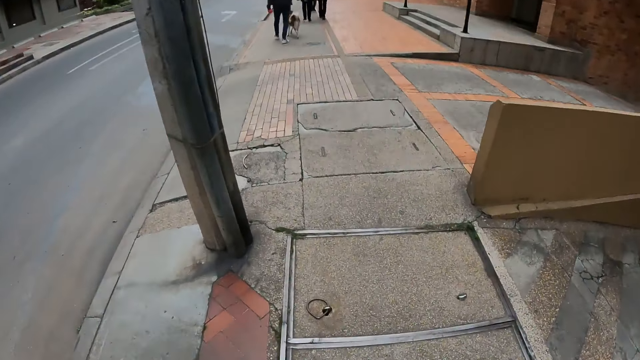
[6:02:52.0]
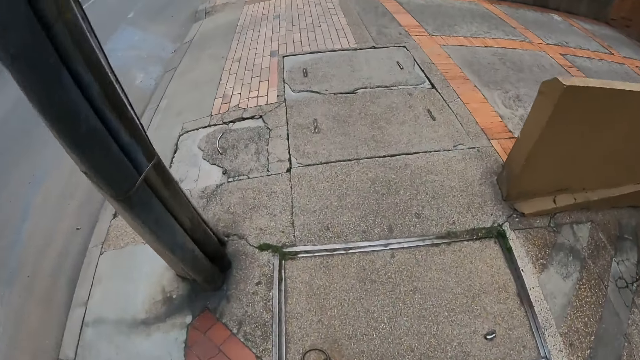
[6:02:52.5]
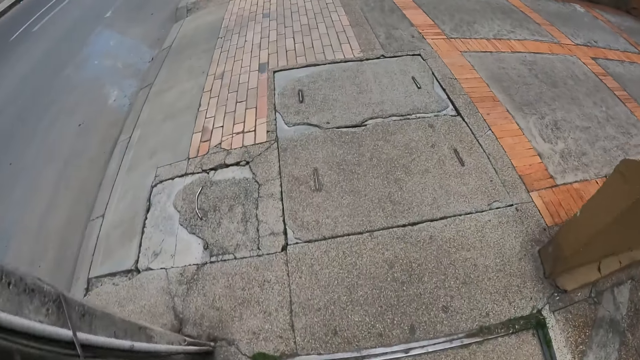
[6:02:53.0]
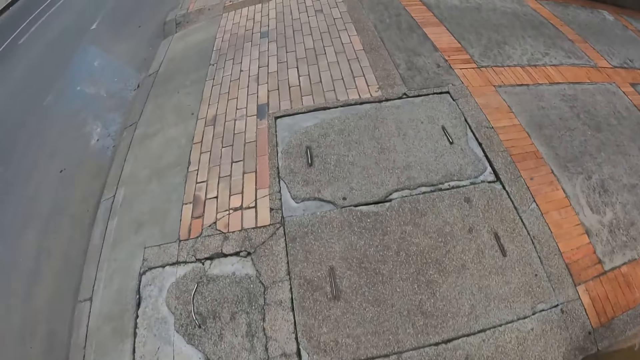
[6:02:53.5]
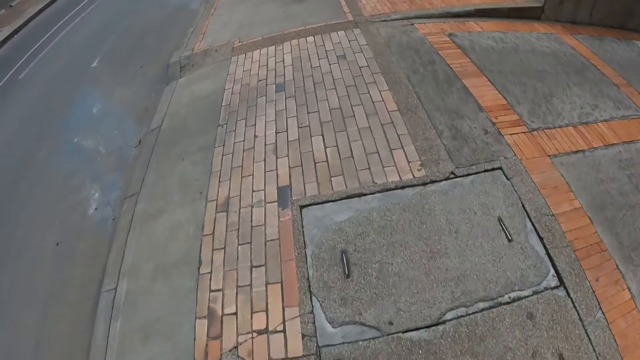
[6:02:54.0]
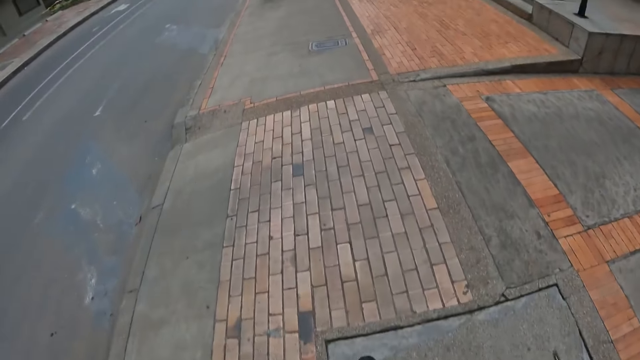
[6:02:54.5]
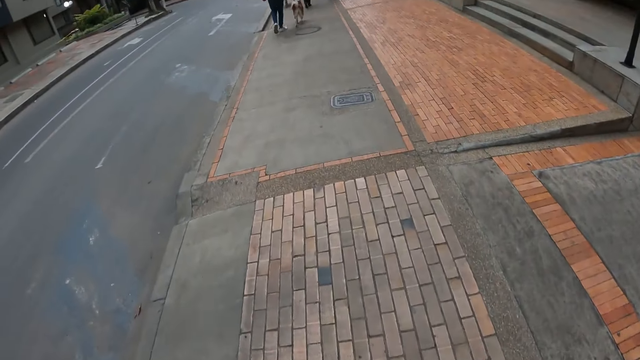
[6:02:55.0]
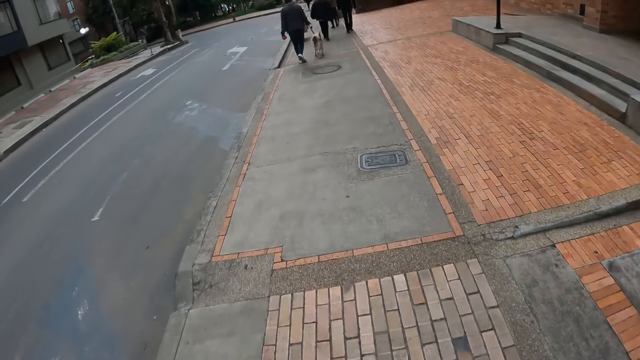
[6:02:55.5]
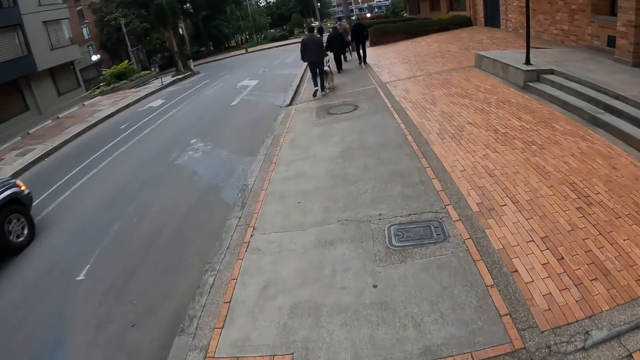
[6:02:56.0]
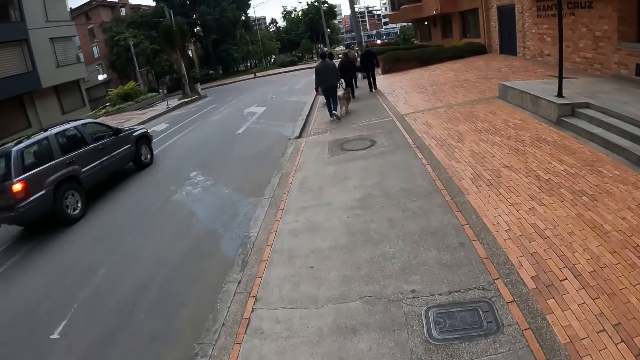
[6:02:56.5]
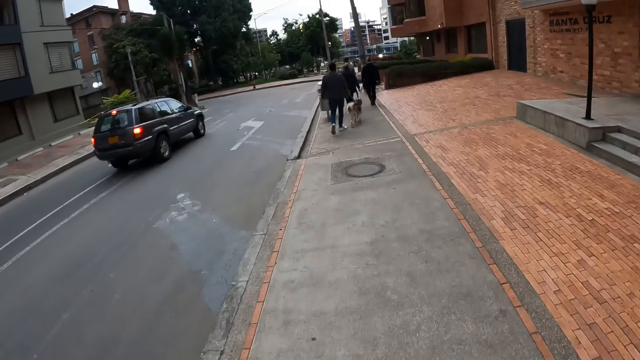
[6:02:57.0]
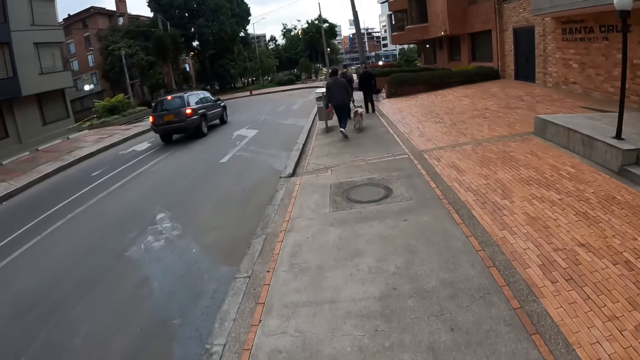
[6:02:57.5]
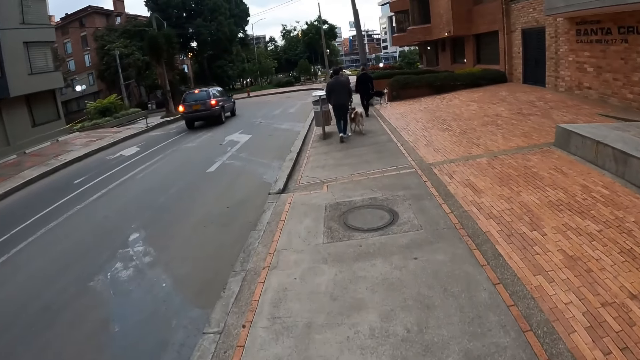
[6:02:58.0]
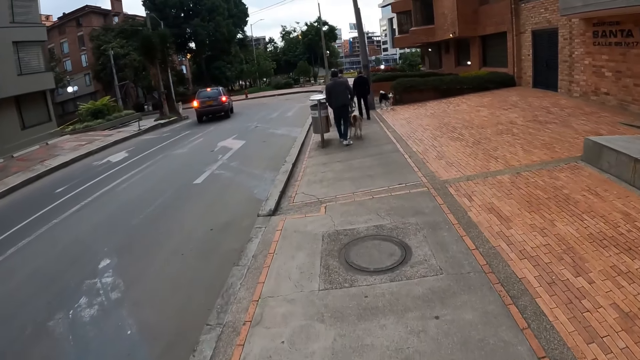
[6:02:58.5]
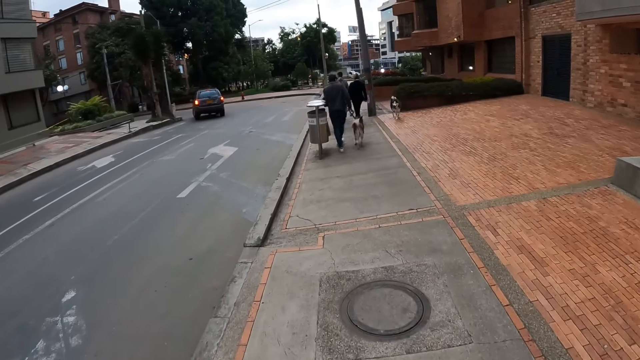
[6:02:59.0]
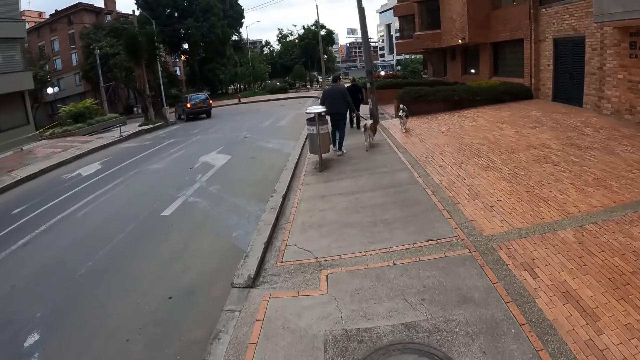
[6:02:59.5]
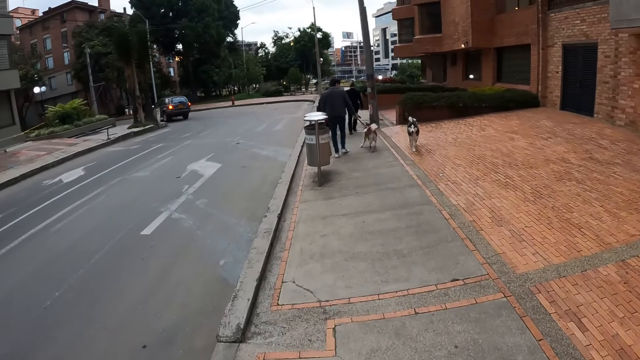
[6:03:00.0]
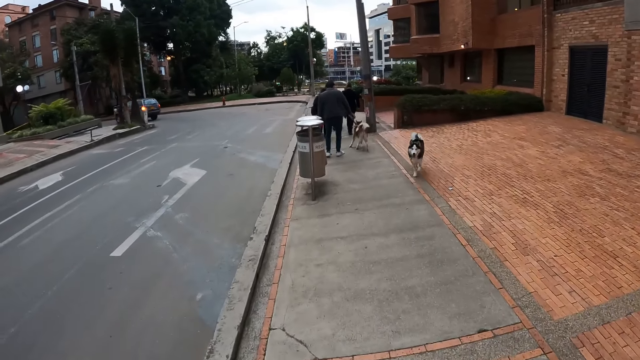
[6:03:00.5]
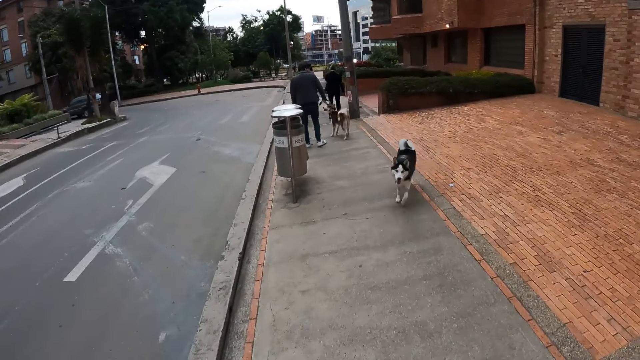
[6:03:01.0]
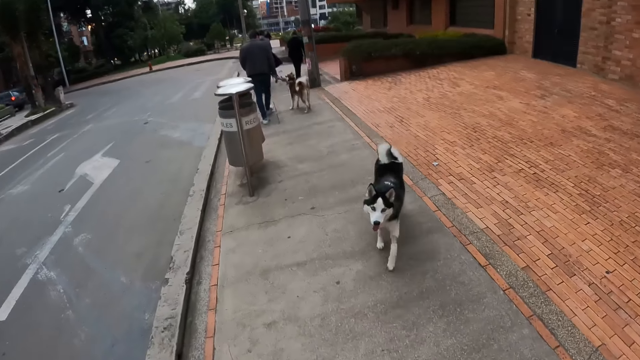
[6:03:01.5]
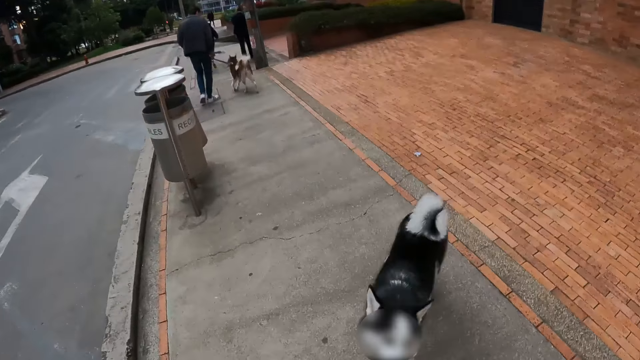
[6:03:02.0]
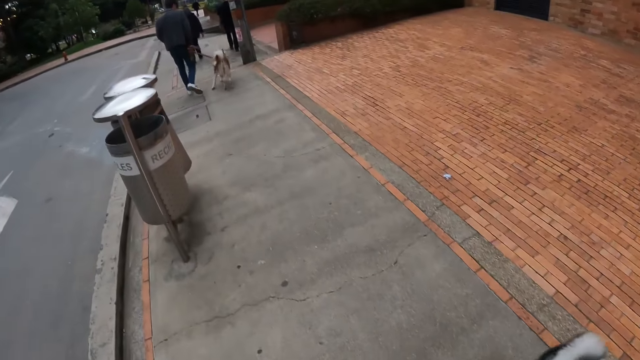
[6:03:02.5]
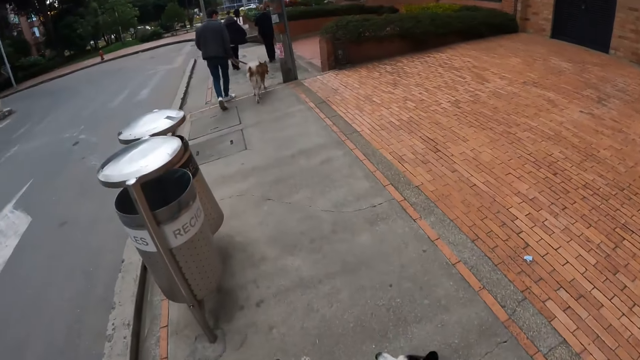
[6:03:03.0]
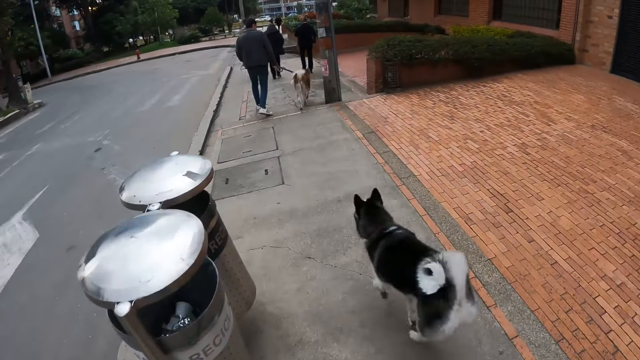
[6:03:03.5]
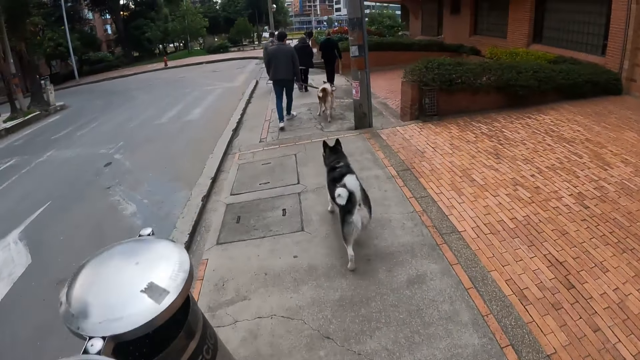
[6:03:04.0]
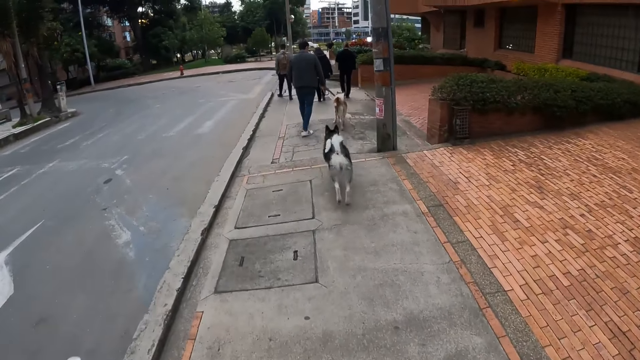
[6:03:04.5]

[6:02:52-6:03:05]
The camera wearer walks towards the dog on the sidewalk.

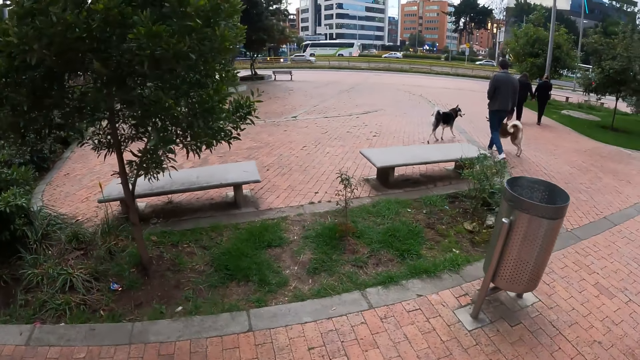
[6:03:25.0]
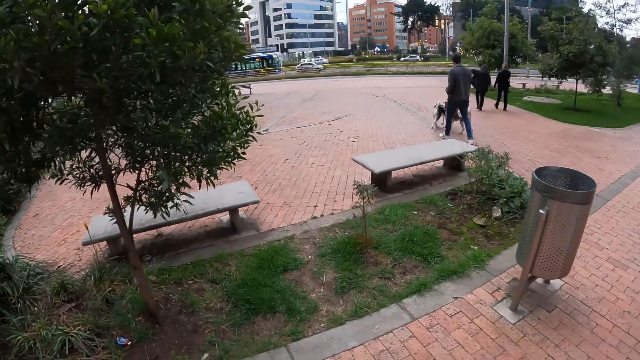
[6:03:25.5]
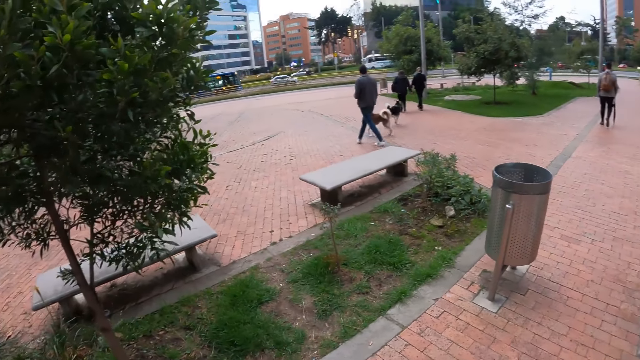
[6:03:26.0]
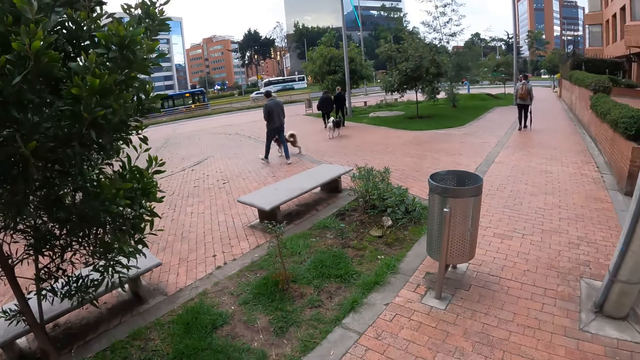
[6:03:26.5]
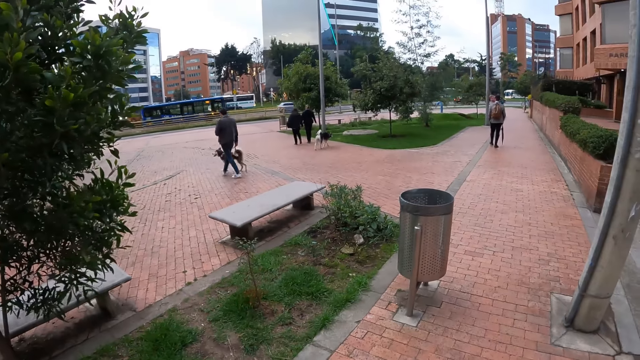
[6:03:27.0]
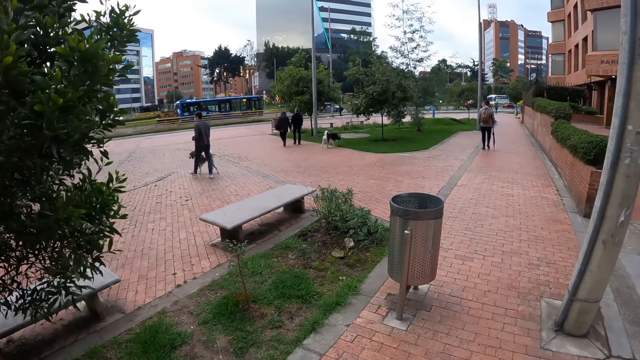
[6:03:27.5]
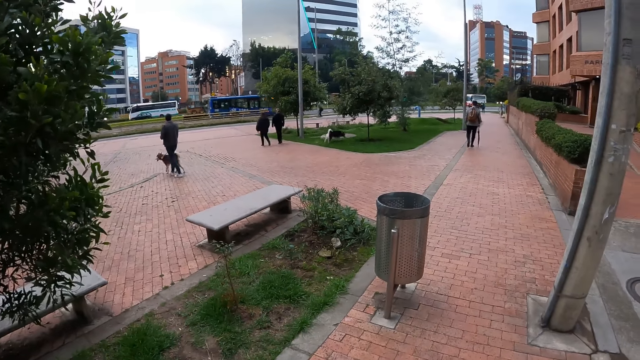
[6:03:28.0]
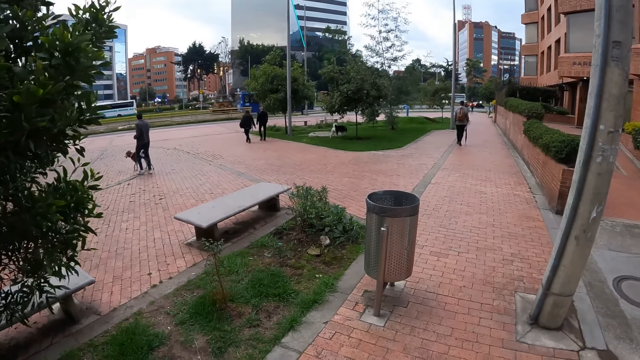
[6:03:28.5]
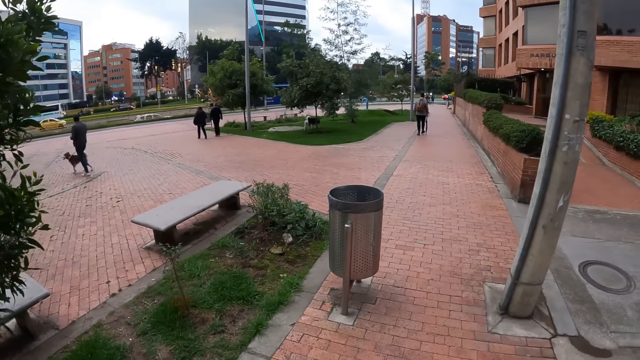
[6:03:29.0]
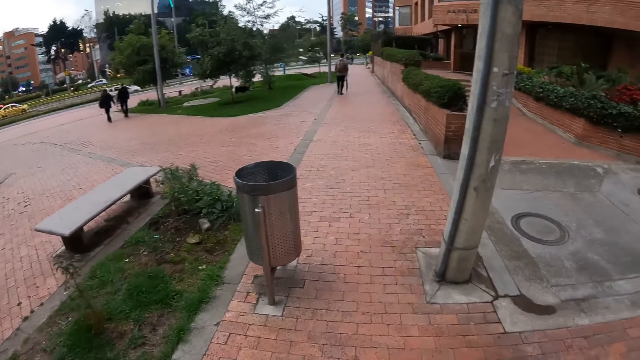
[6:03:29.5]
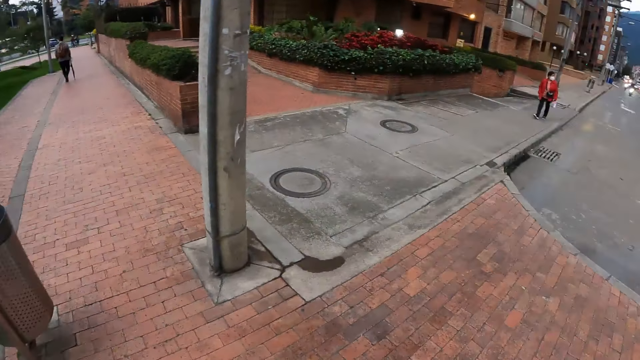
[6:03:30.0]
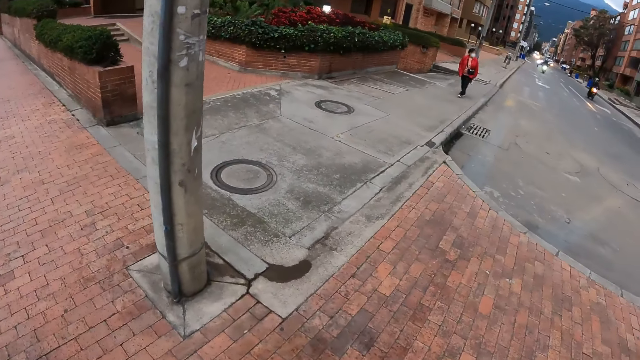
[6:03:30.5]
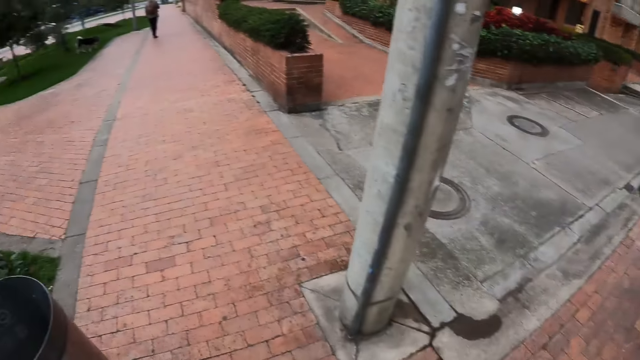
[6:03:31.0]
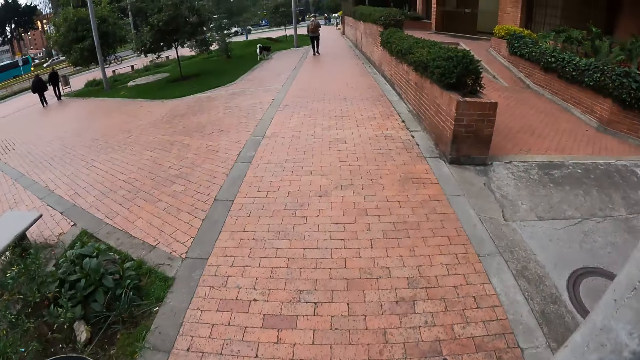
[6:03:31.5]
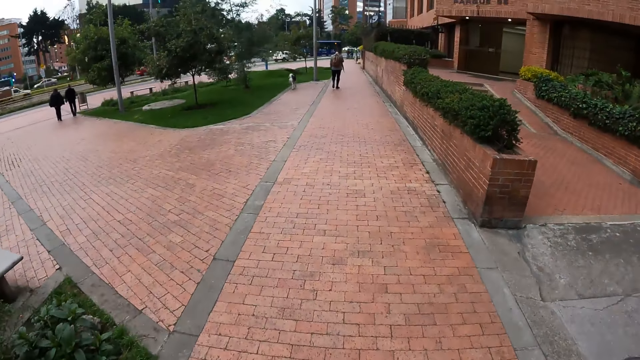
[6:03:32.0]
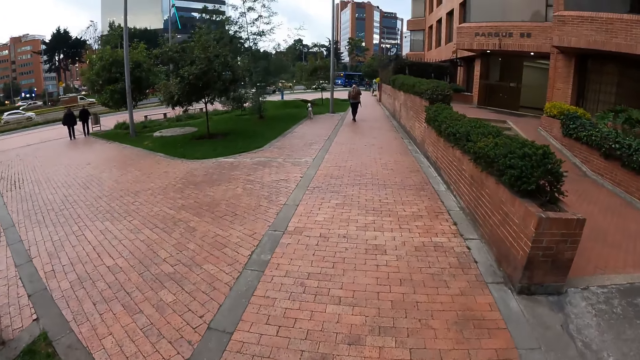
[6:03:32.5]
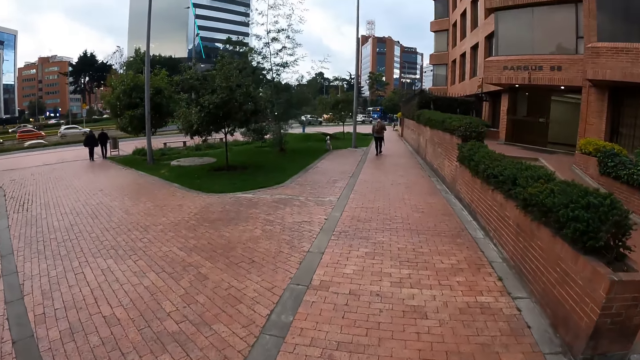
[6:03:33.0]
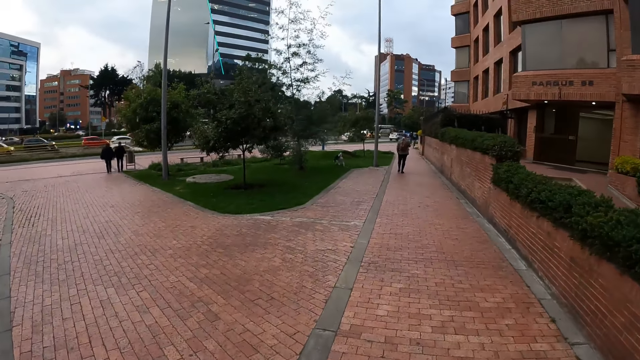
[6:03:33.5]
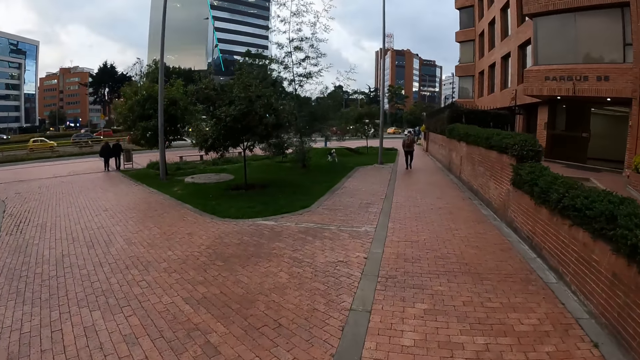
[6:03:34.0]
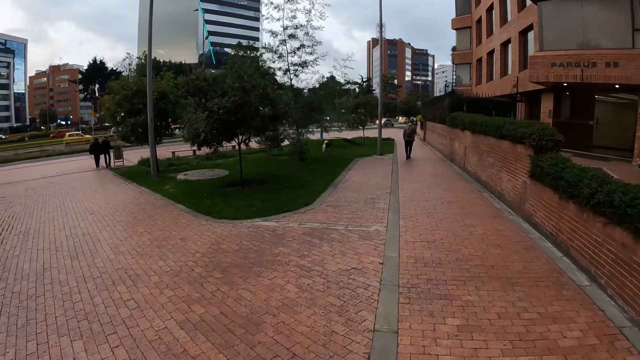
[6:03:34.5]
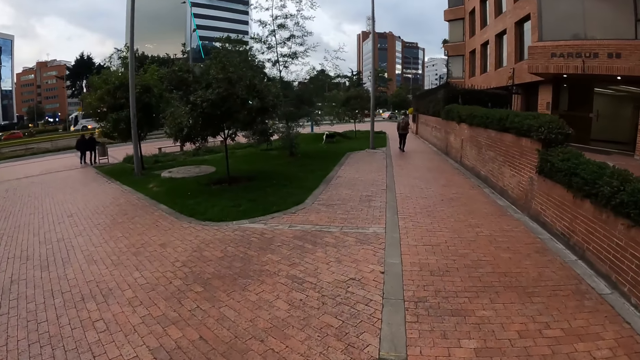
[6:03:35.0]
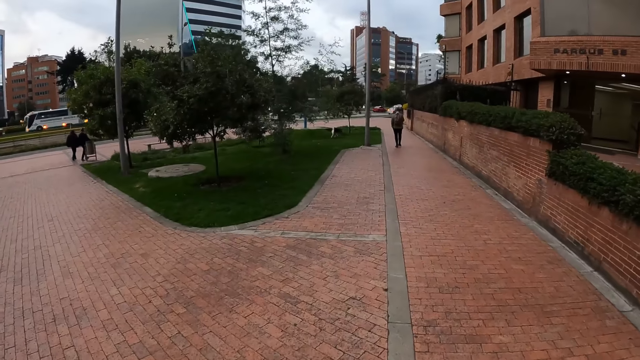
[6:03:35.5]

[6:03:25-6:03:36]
The camera wearer stops in a park. They walk through the park on the sidewalk.
